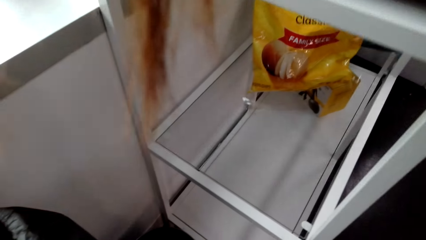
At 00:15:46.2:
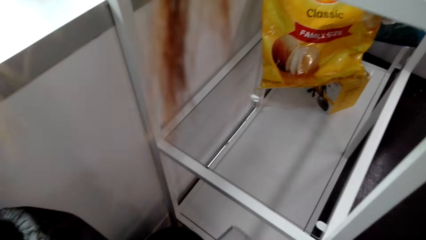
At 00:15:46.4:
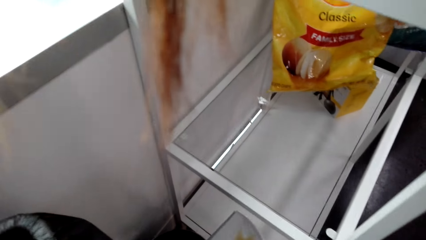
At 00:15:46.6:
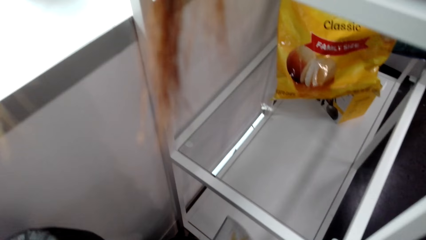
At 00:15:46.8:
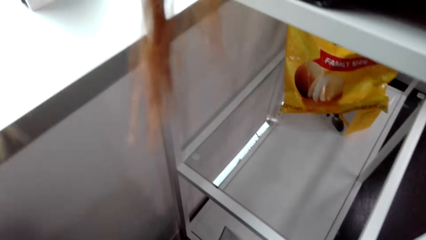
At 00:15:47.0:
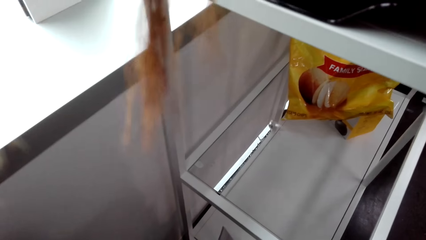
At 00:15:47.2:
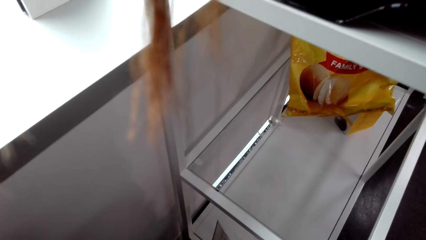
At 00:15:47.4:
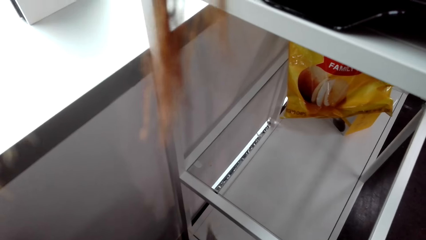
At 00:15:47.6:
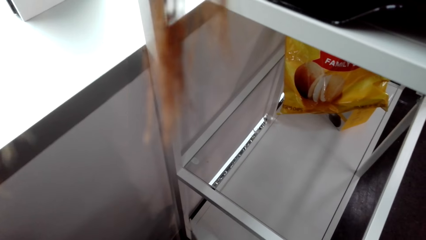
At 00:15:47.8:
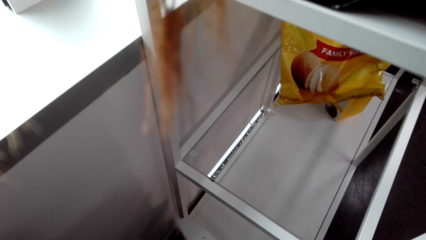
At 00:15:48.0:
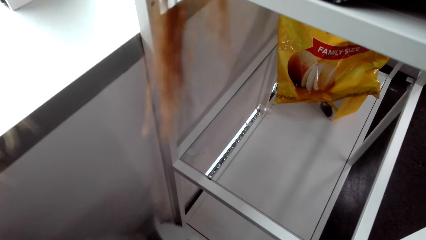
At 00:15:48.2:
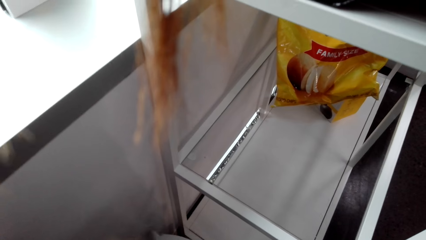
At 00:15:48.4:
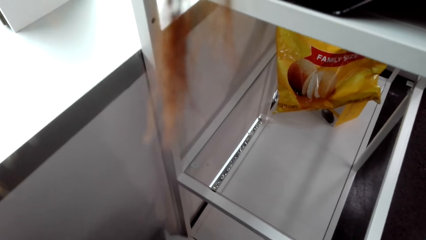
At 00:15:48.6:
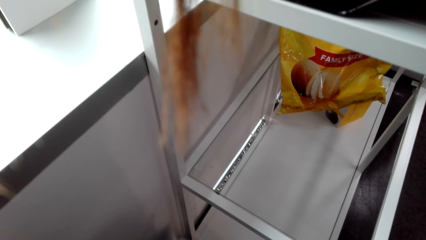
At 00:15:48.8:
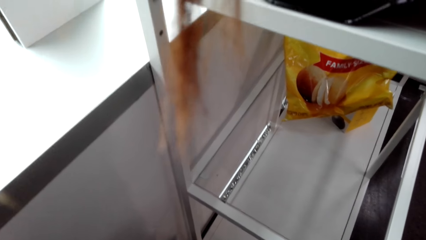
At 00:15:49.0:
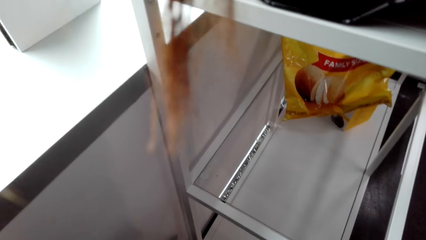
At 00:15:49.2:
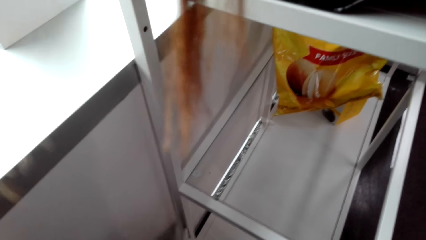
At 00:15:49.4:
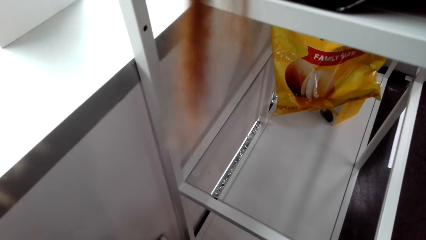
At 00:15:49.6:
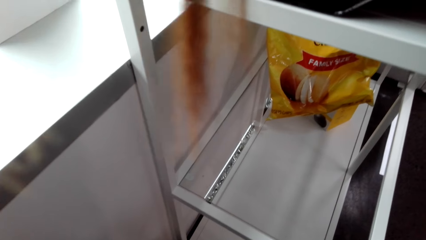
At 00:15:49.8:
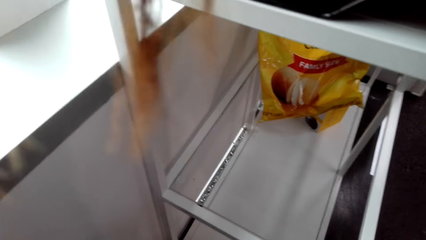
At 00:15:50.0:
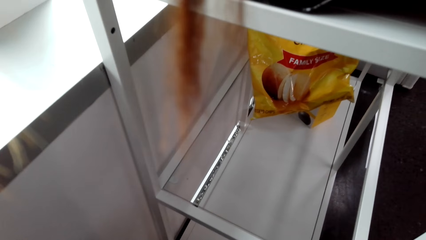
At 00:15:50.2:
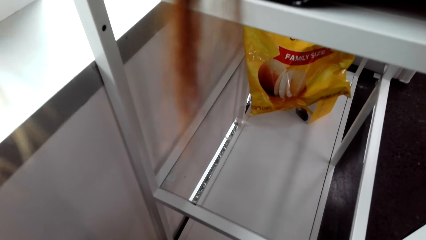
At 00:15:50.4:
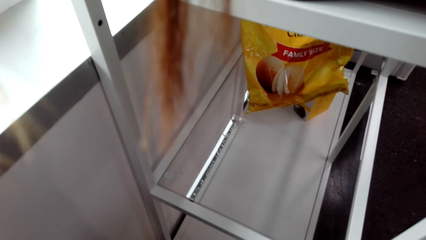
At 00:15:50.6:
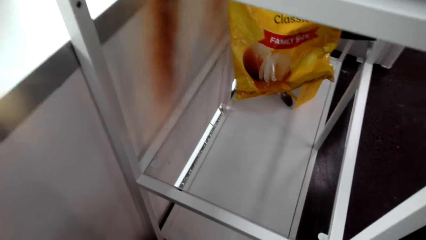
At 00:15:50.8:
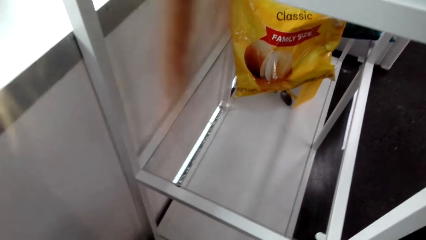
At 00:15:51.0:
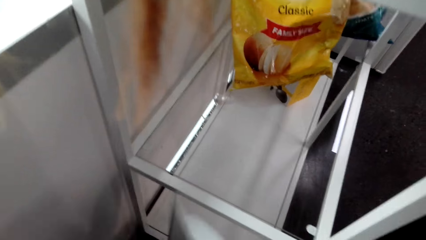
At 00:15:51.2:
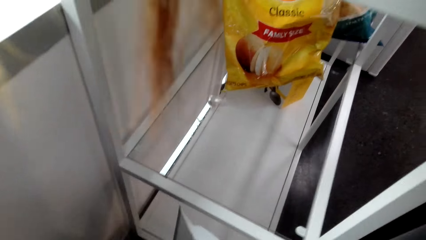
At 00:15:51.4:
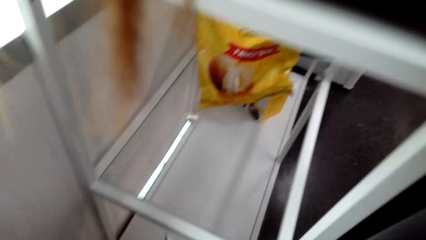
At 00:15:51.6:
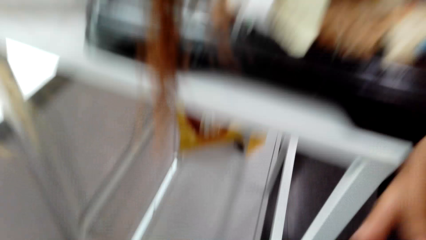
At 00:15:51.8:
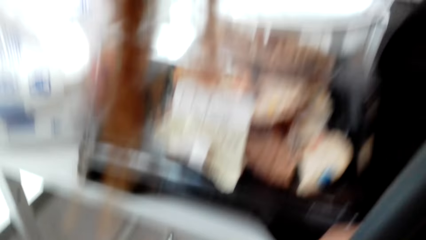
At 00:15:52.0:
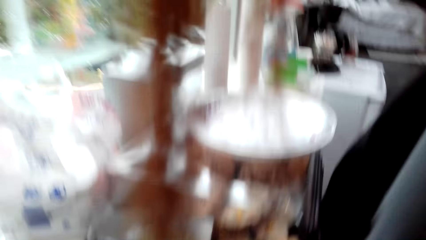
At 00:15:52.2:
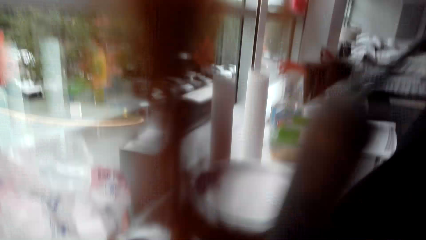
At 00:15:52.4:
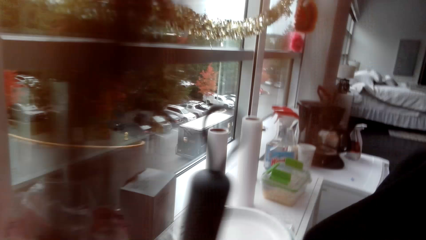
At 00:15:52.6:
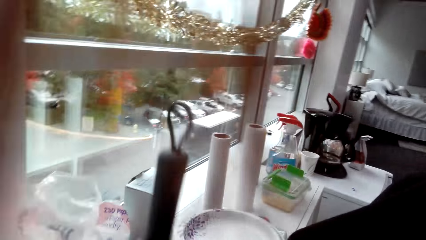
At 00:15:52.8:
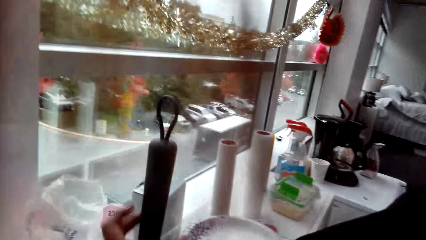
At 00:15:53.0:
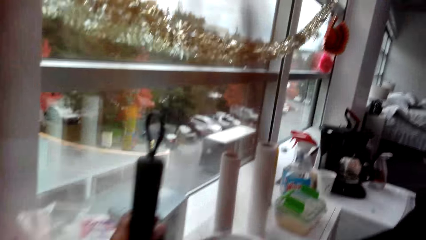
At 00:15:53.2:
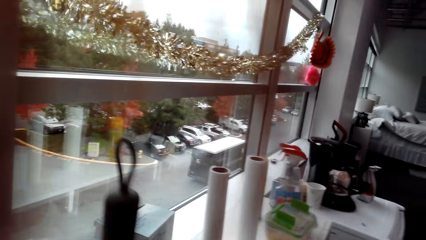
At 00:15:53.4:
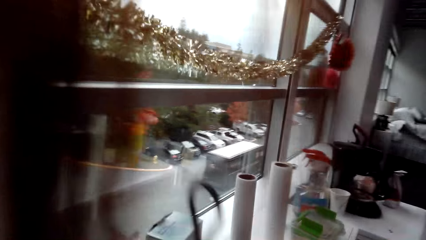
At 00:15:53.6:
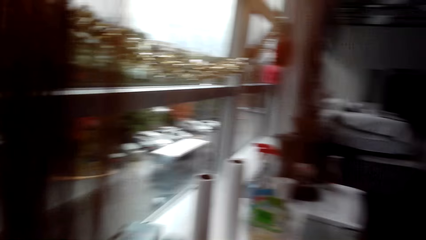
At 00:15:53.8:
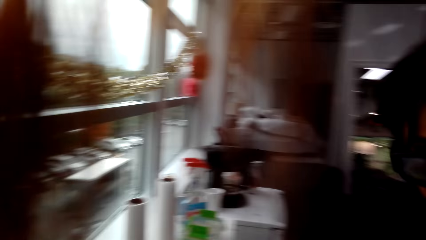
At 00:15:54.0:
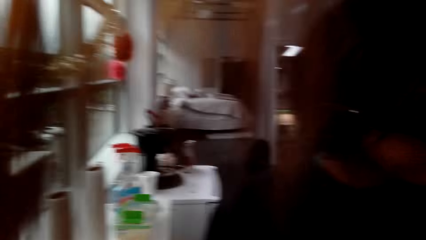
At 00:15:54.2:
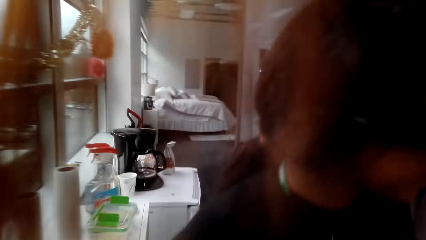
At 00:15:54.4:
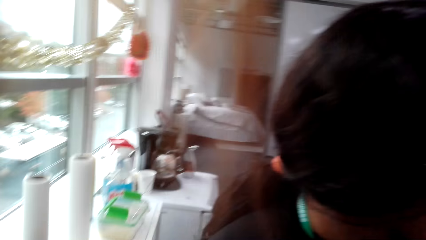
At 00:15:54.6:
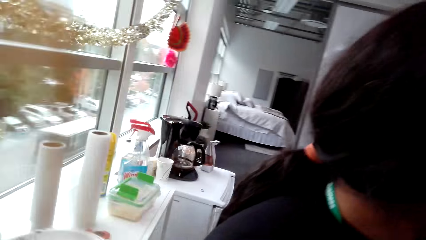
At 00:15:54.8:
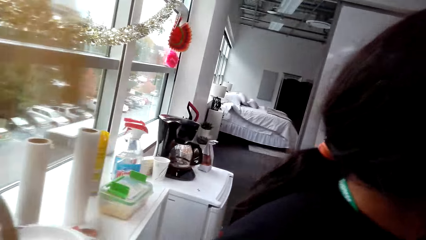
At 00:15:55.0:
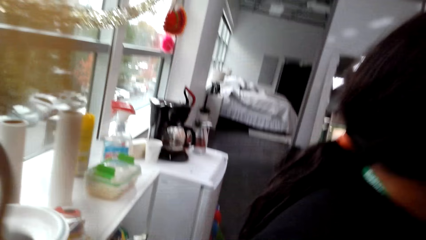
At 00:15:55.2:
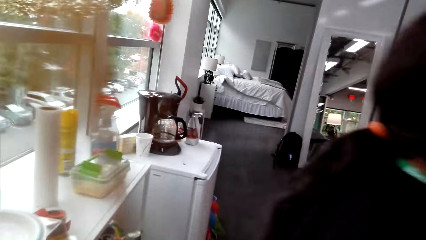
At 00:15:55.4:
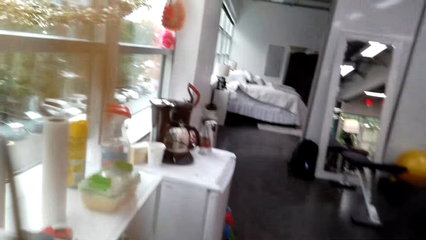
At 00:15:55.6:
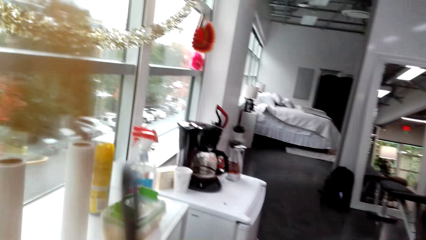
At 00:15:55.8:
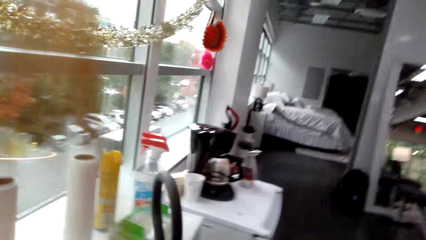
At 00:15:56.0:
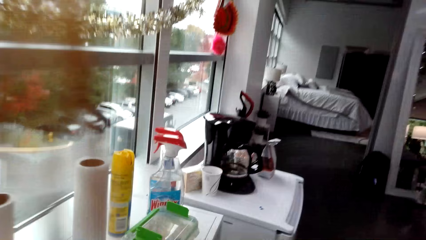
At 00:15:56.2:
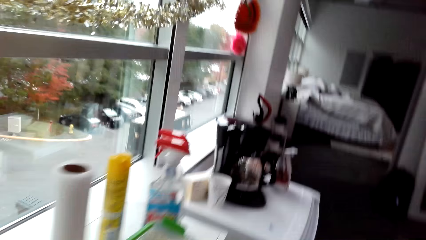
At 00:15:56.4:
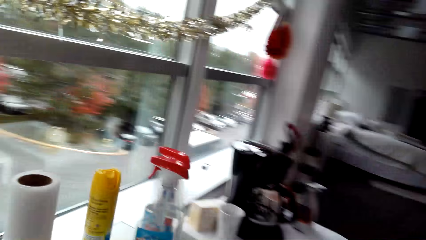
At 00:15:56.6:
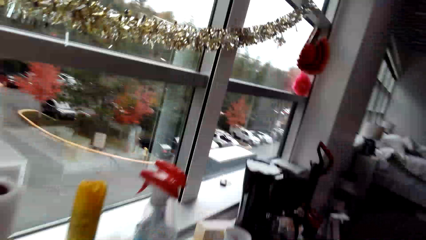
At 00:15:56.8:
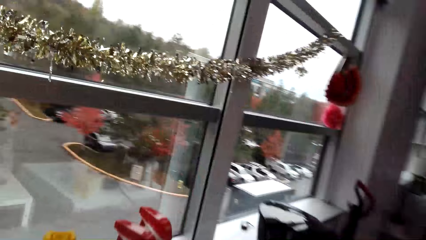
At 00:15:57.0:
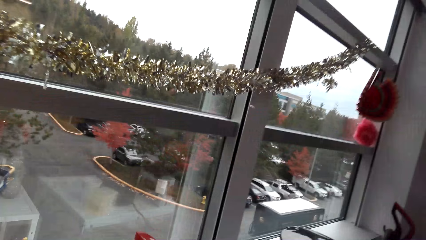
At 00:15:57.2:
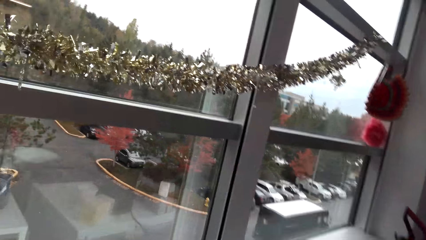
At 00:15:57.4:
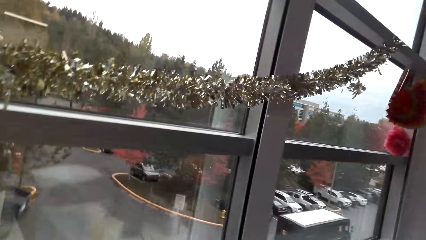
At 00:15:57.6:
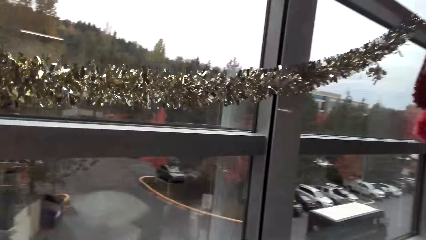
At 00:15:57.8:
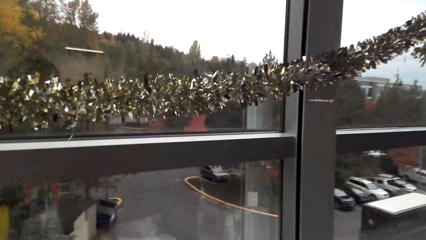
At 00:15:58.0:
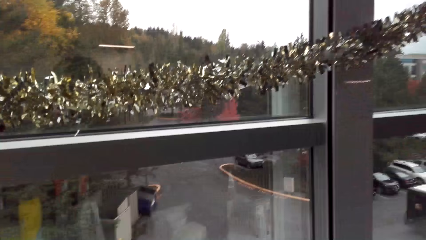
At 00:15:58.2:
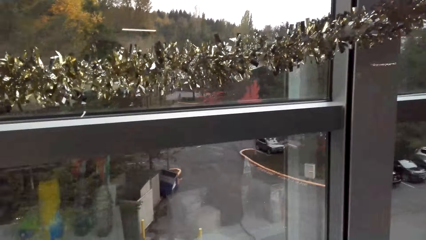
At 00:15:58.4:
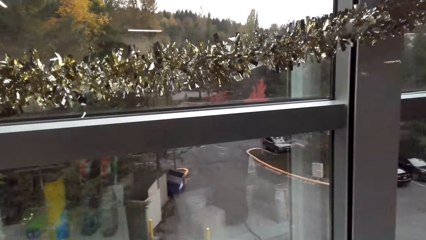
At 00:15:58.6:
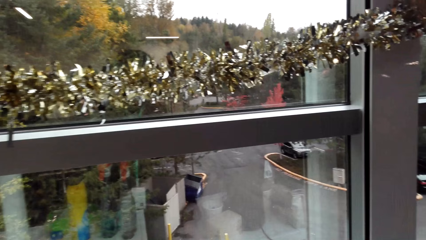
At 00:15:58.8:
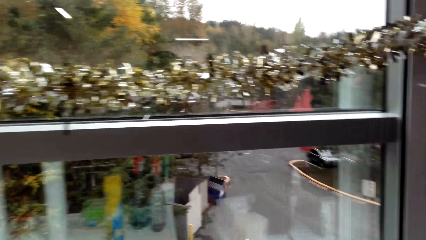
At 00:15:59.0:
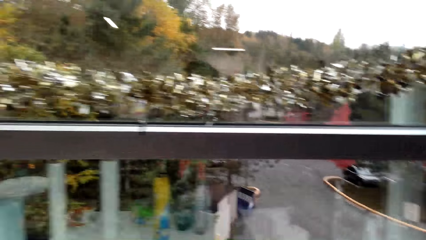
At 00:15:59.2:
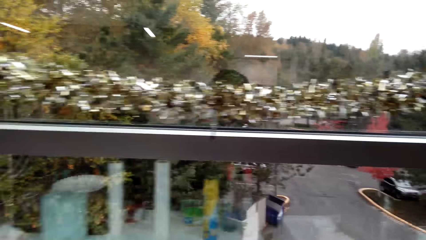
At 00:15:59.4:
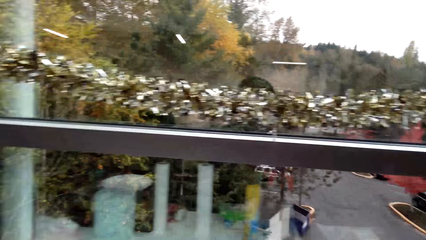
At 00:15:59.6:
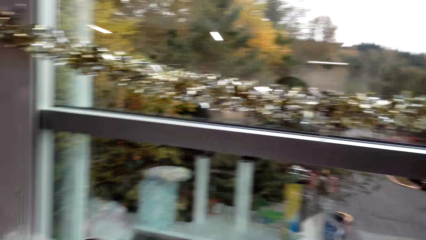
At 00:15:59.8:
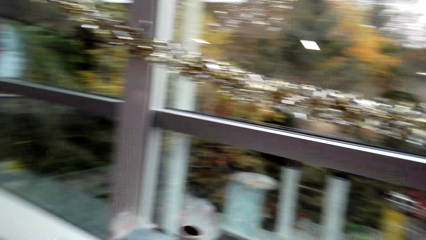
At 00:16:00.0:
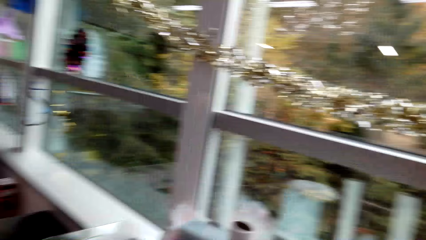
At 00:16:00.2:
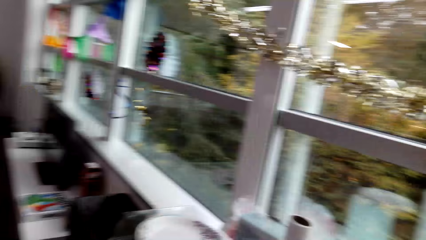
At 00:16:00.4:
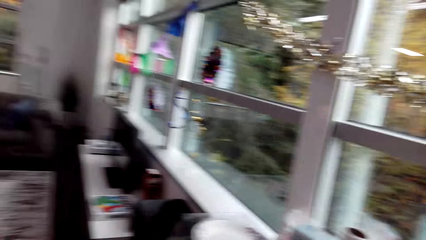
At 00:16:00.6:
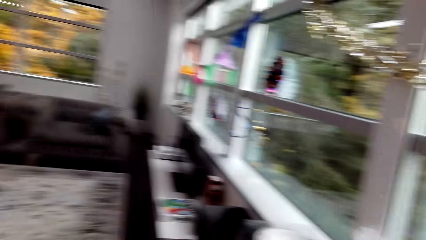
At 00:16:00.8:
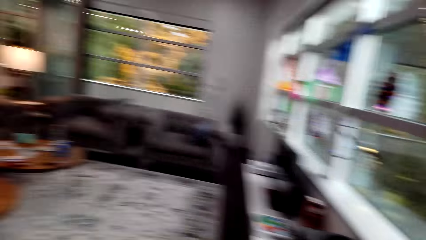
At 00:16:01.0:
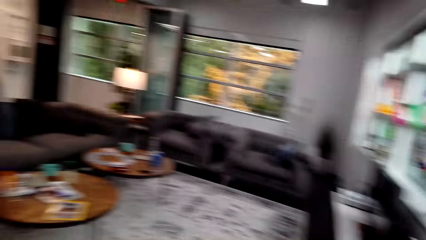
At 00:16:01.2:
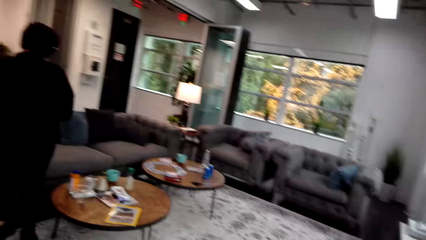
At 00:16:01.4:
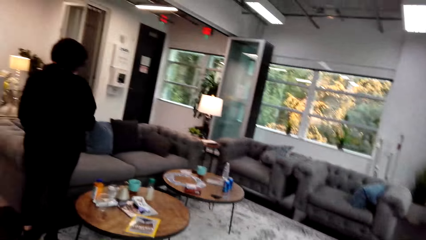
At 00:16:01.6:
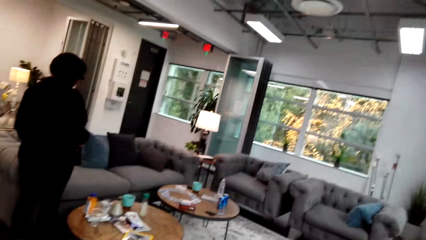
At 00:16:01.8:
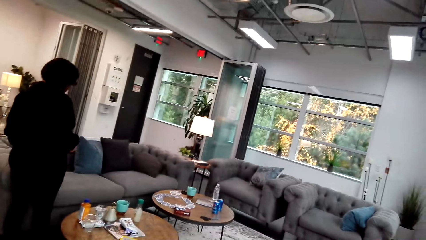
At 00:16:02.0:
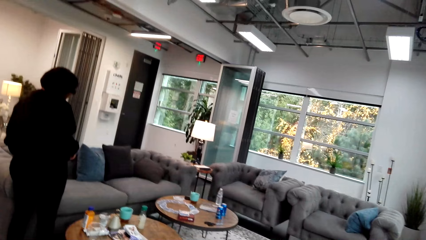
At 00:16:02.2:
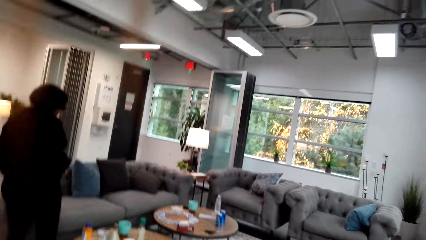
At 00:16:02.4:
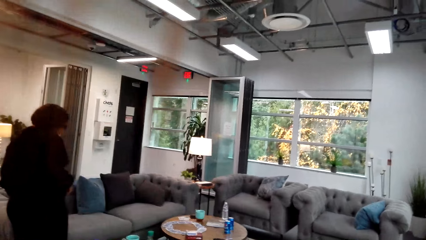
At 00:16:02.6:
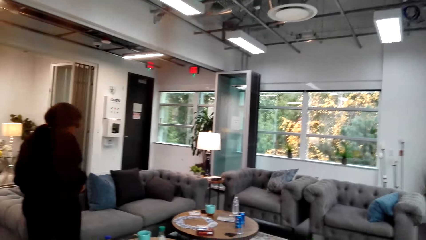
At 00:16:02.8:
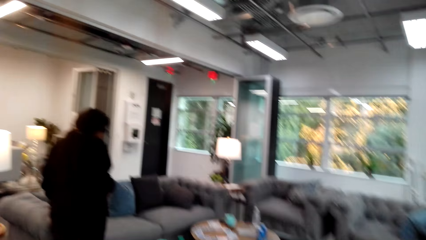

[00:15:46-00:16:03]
The camera wearer adjusts items on a shelf. She holds a stick with her hand. She picks up a rod from the shelf. A lady walks around a room. The camera wearer walks around the room.
